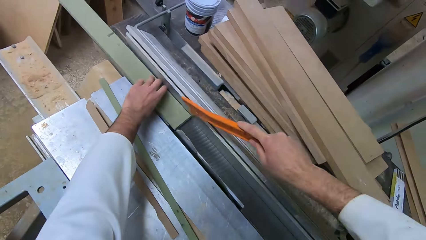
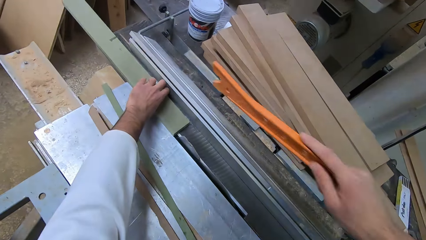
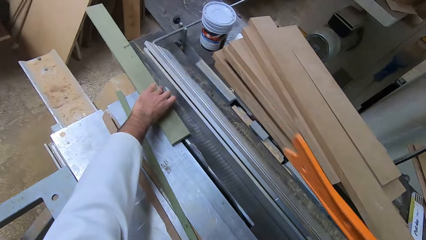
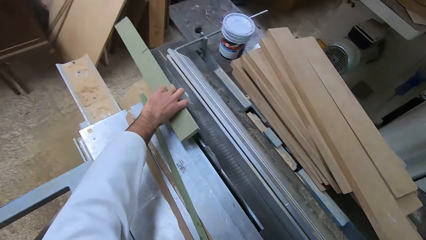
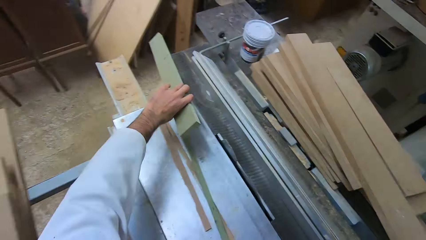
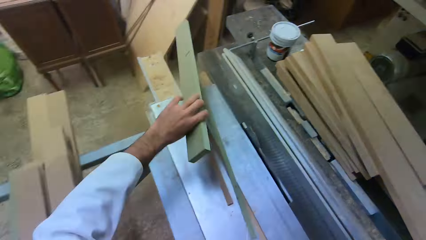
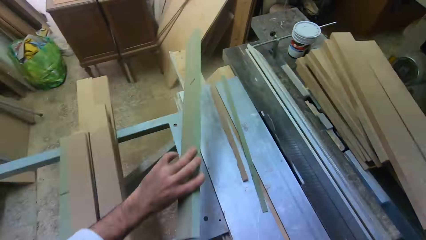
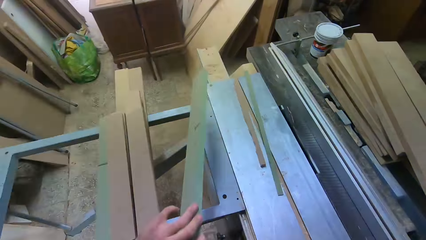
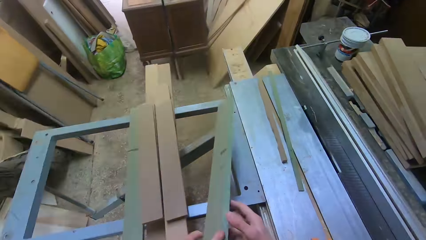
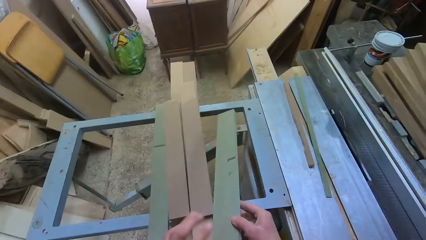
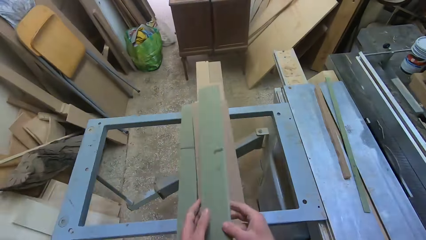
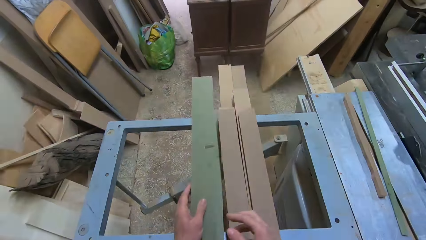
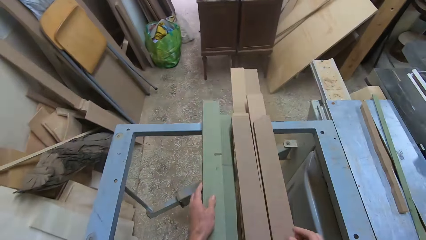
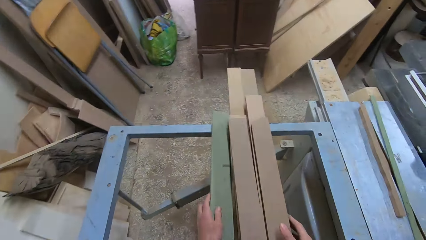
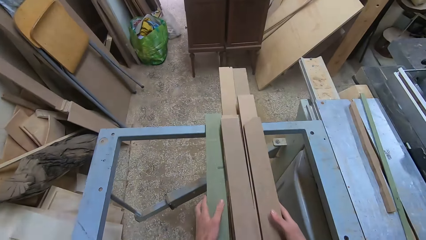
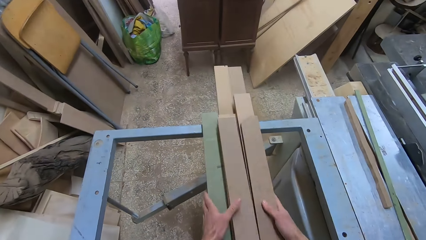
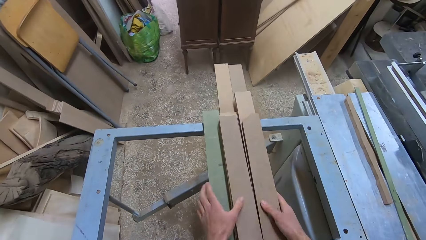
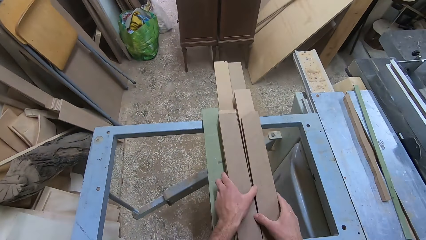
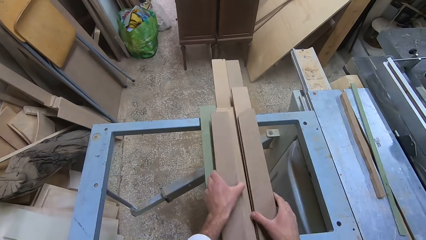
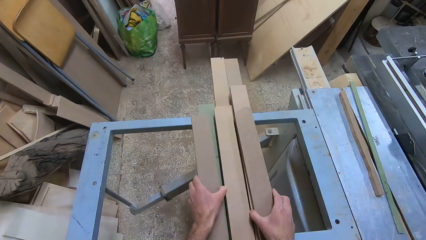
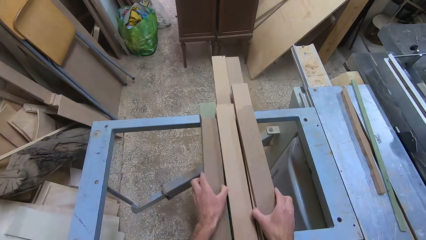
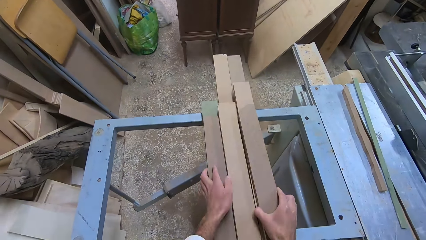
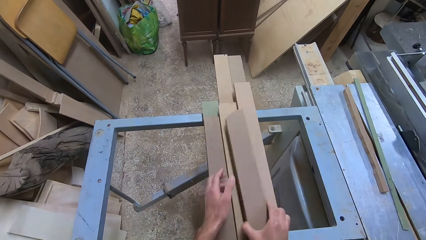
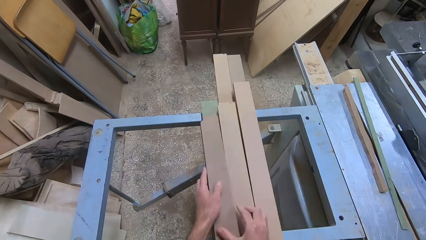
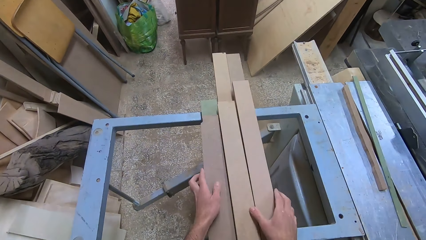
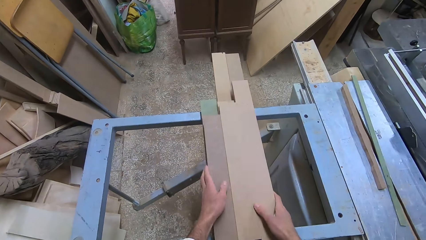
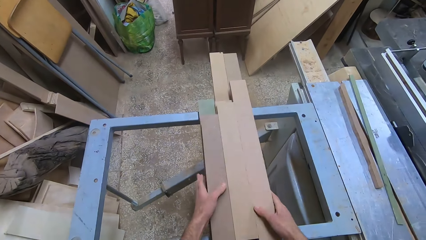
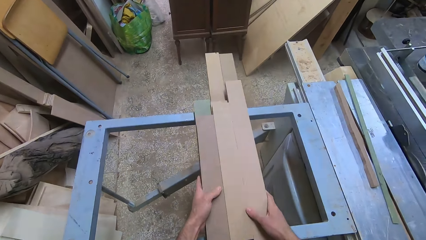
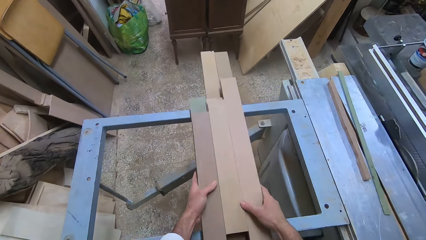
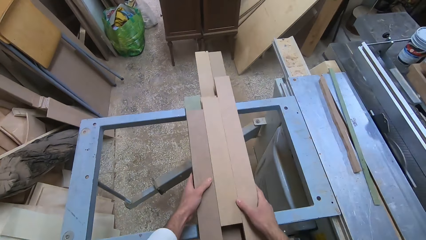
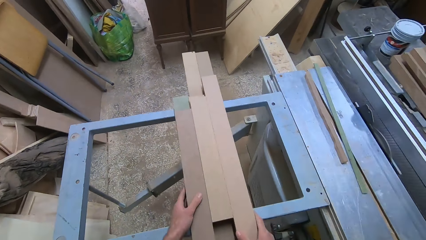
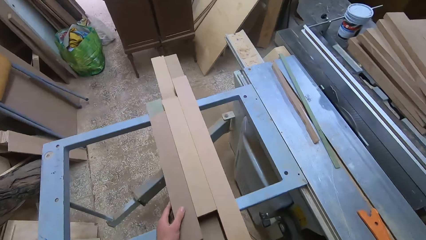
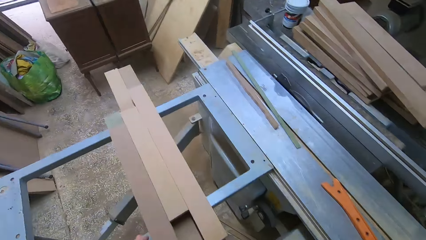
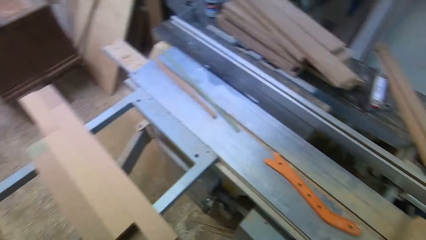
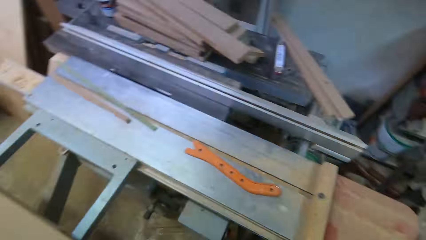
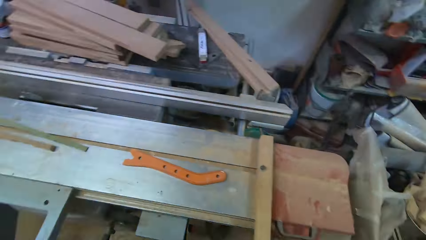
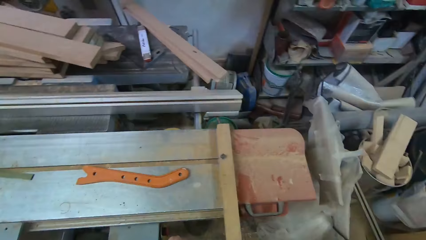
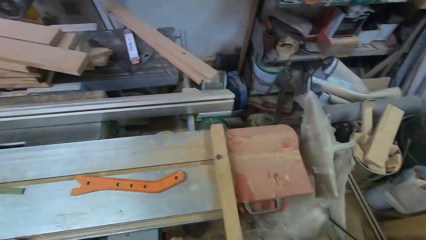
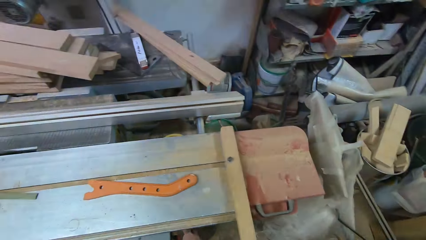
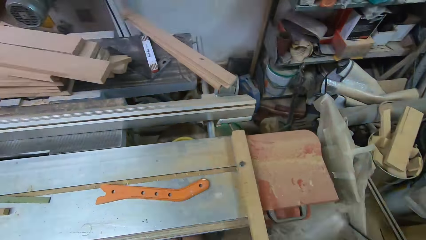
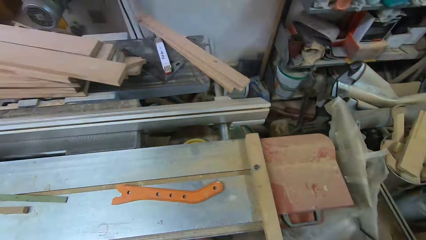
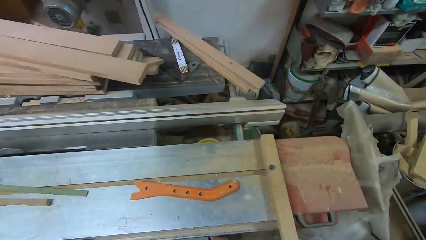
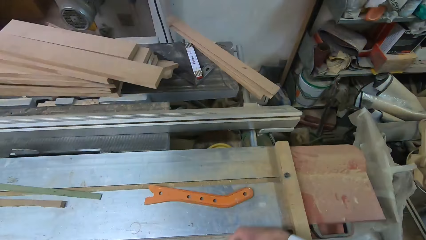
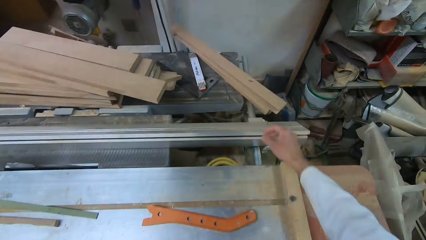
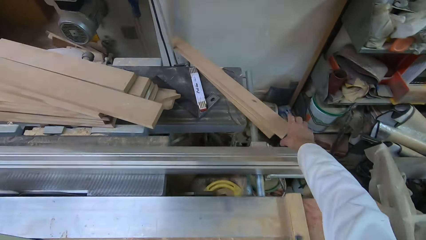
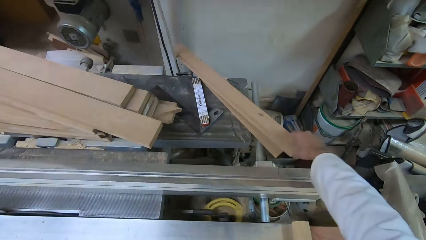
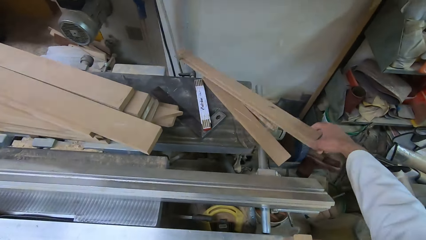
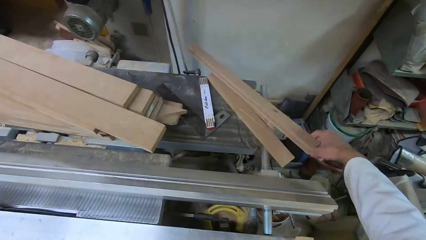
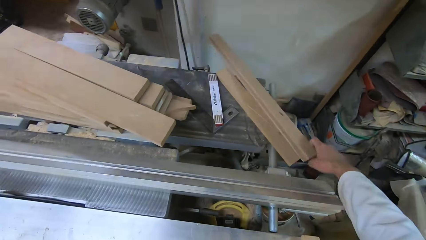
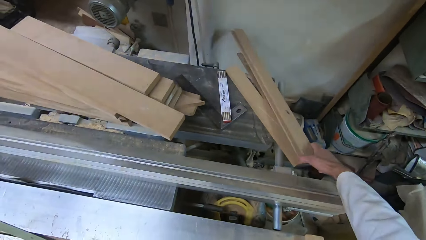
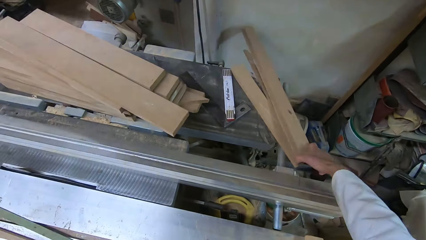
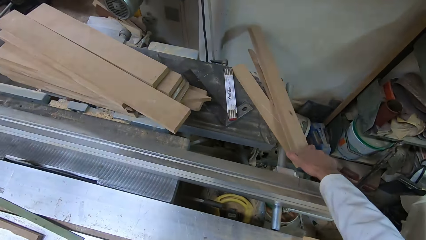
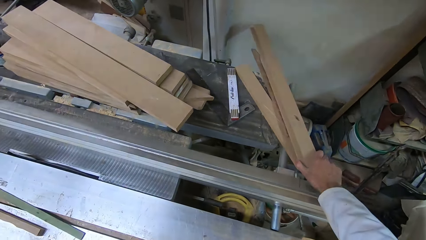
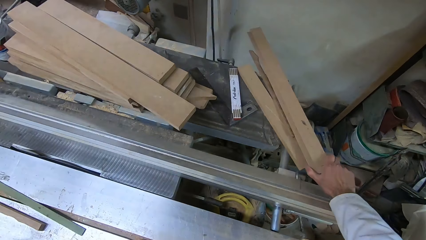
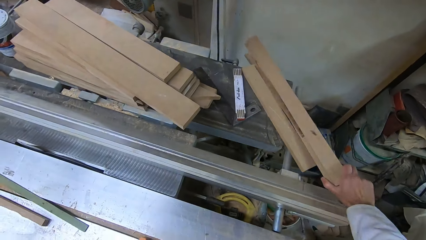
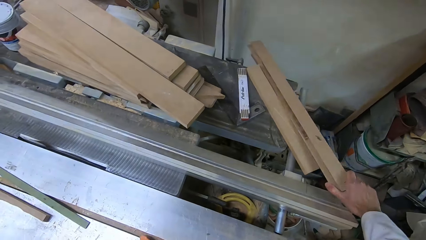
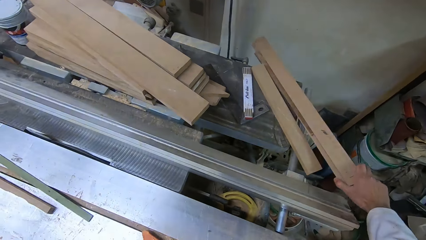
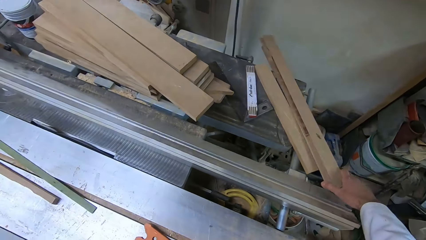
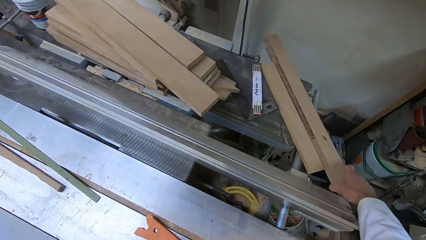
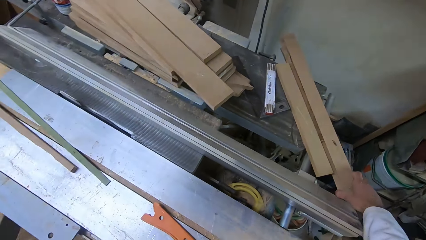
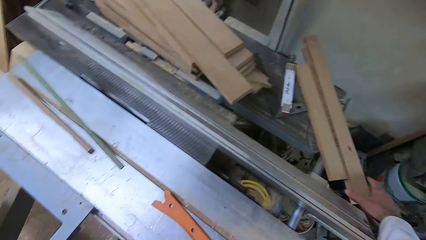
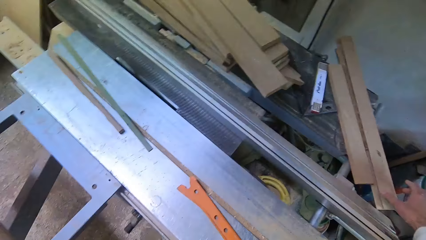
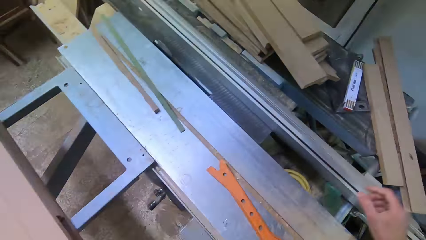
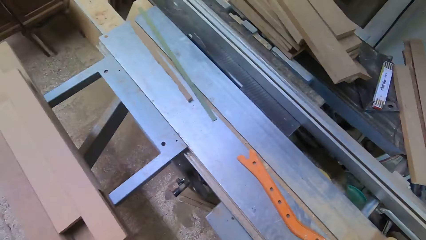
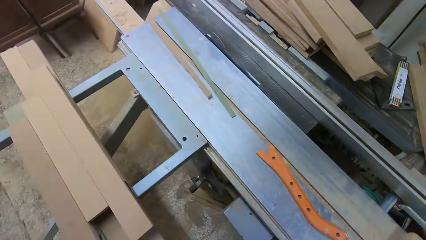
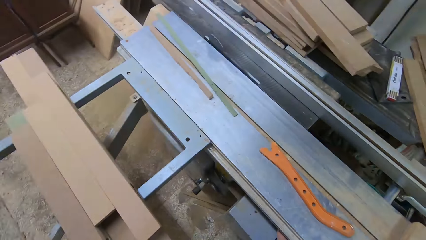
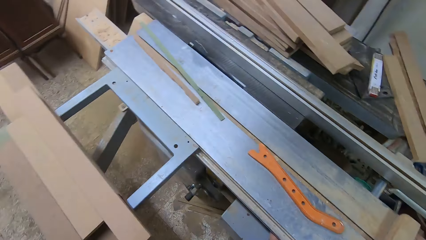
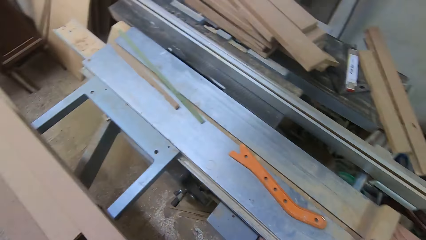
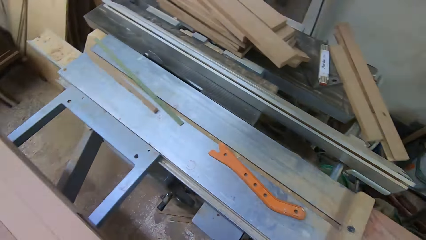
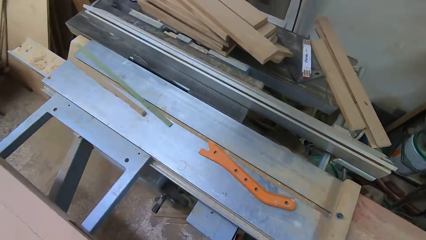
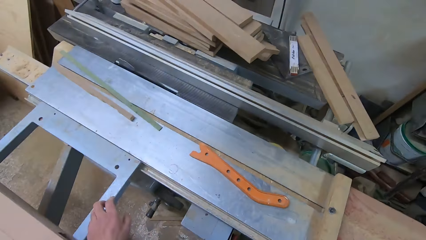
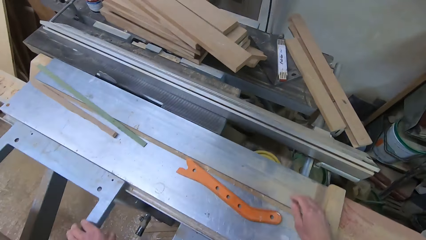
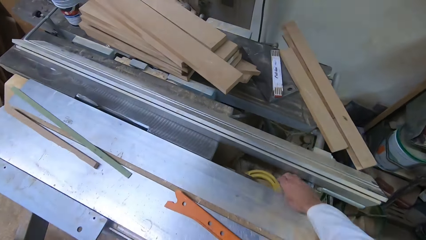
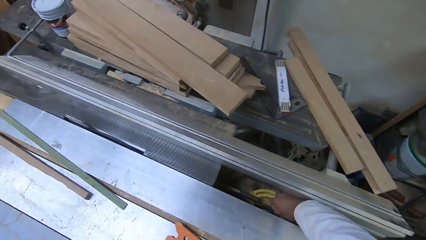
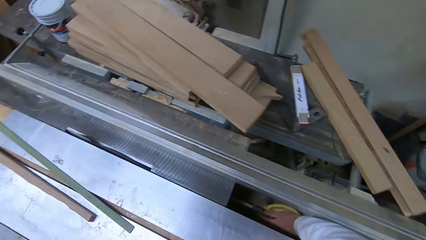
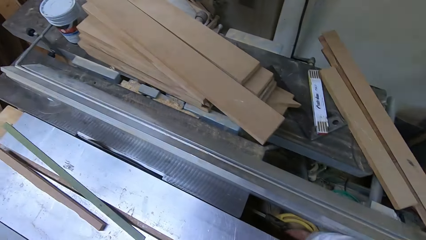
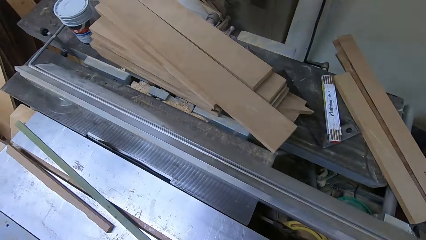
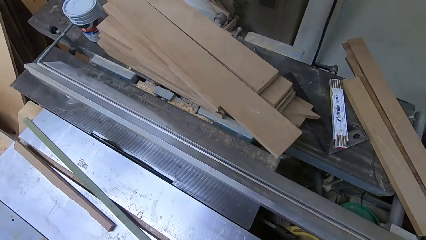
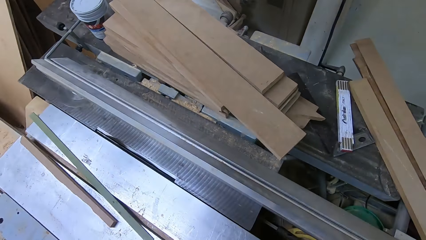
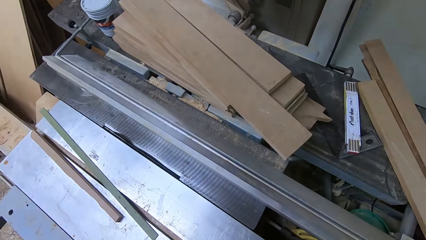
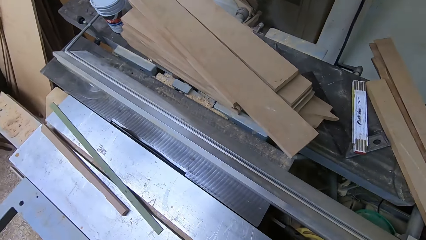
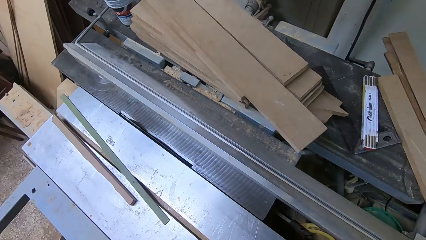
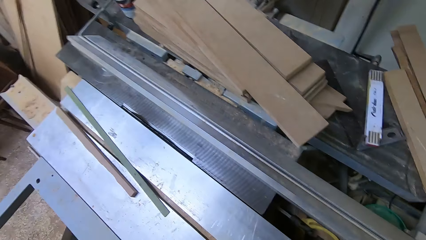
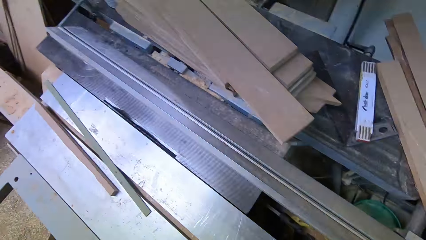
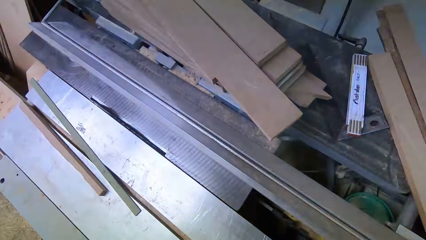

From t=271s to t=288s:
The camera wearer places the fiberboard on the fence. He picks up the other half of the cut wood with his left hand. He holds the log of wood in both hands briefly. He drops the log of wood on the iron rail with his left hand. He joins logs of wood together with both hands. He arranges the fiberboards. He removes both hands from the logs of wood. He walks to another section of the workshop to a table. He touches three logs of wood on the table with his right hand. He picks the fiberboard and places the fiberboard on the working bench. He turns off the cutting machine.
